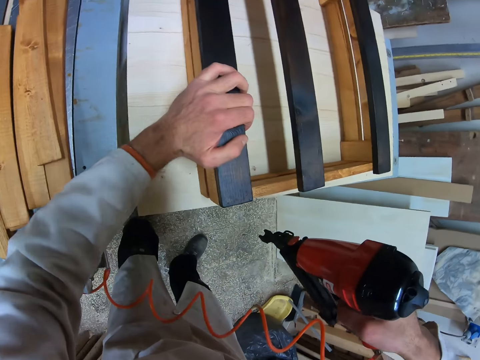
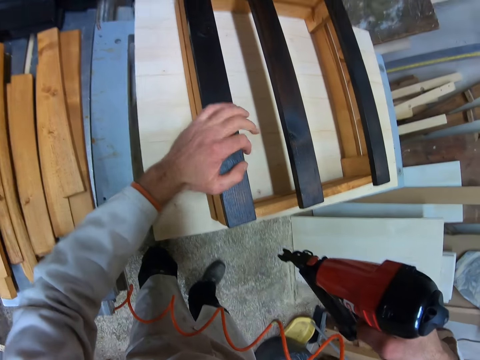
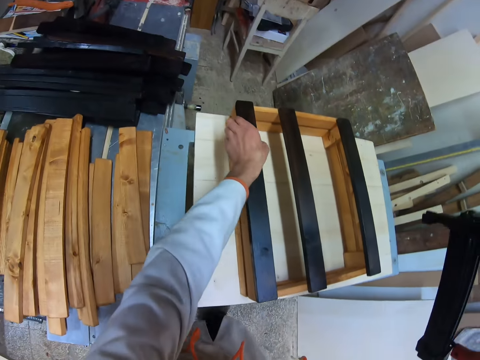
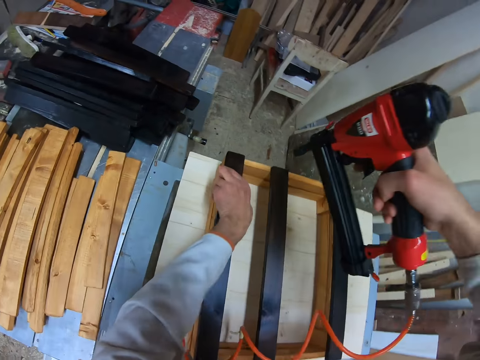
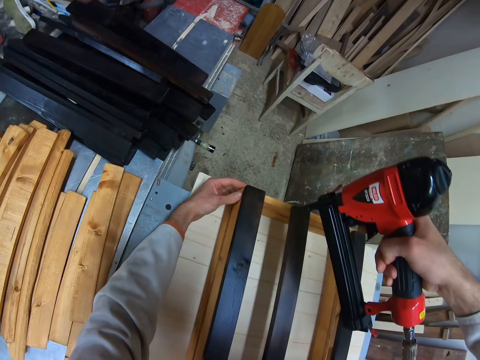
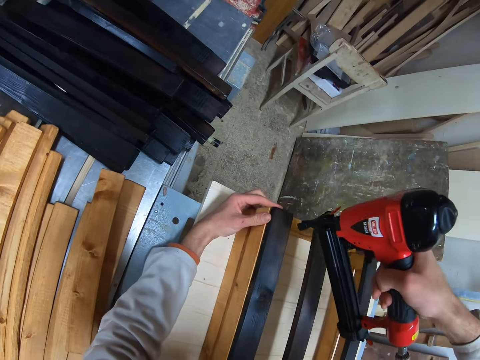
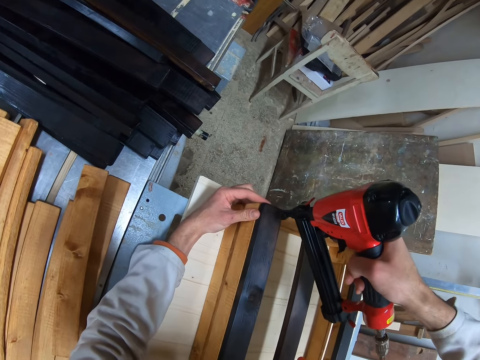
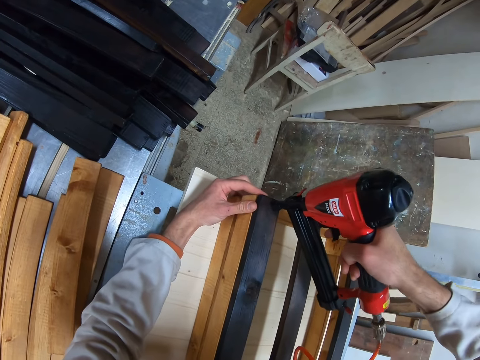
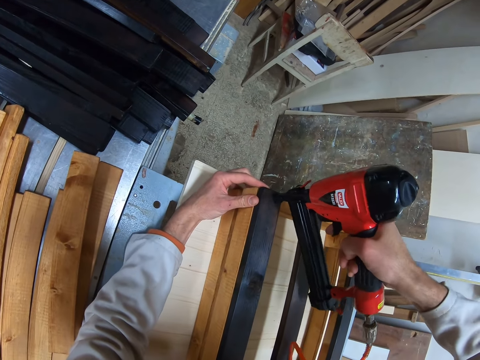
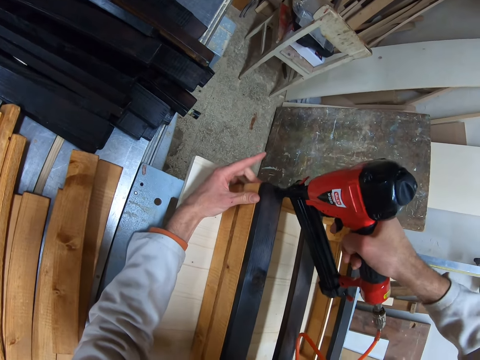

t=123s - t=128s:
The camera wearer holds the furniture. He adjusts the piece of wood on the wooden frame with his left hand. He drives a nail in the piece of wood on the wooden frame with the power nail gun in his right hand.

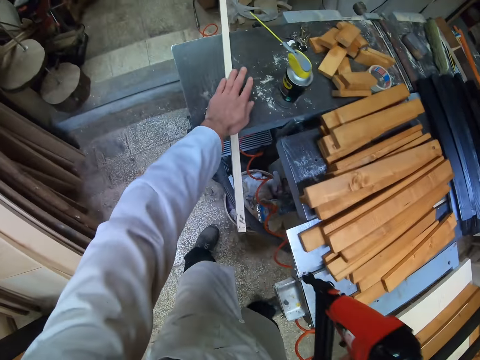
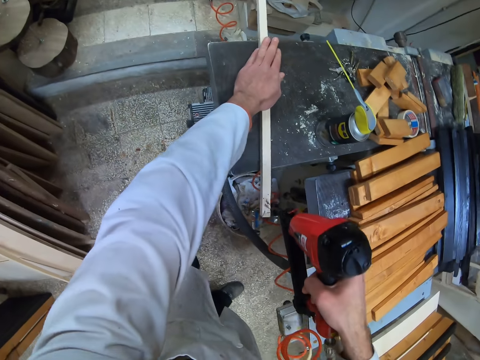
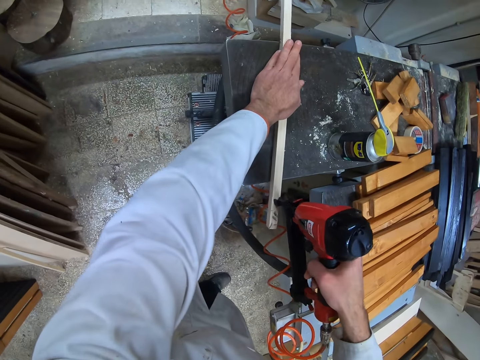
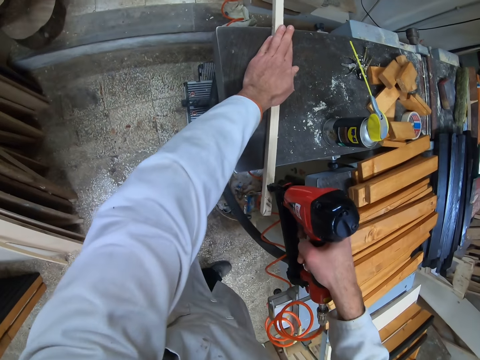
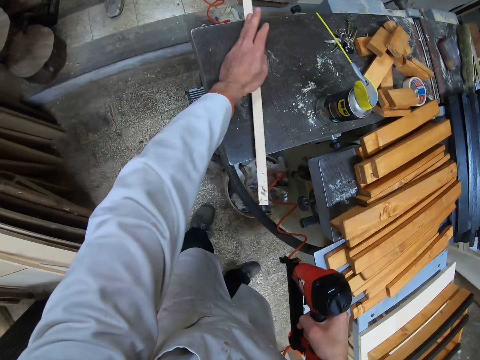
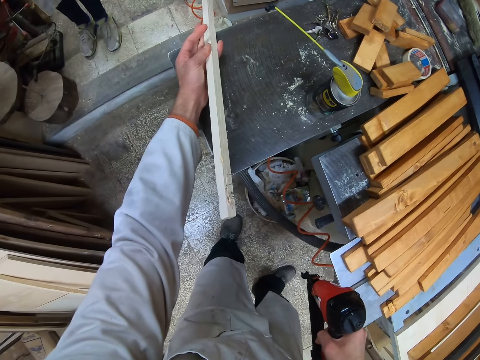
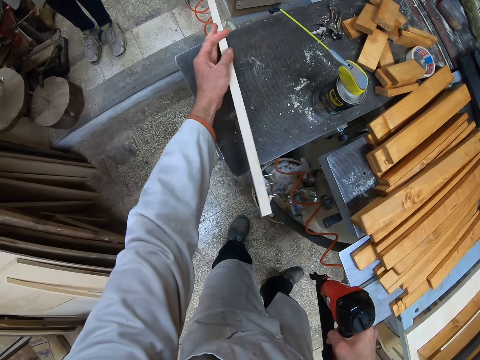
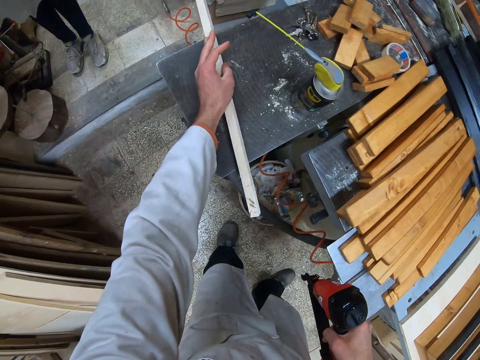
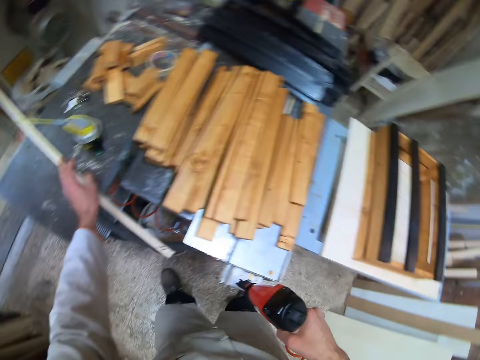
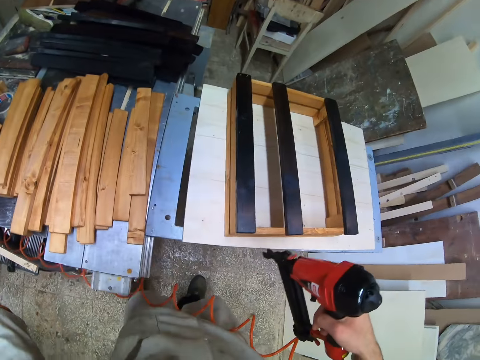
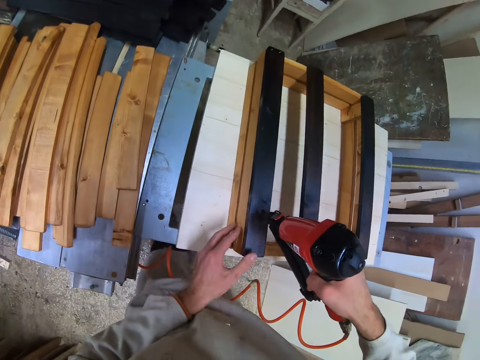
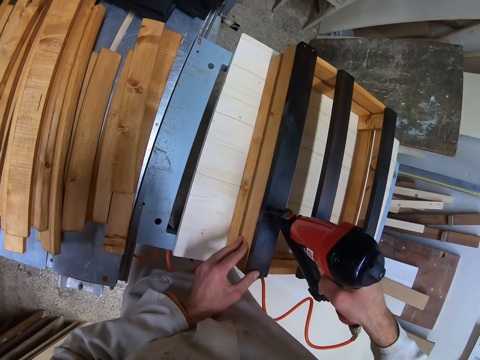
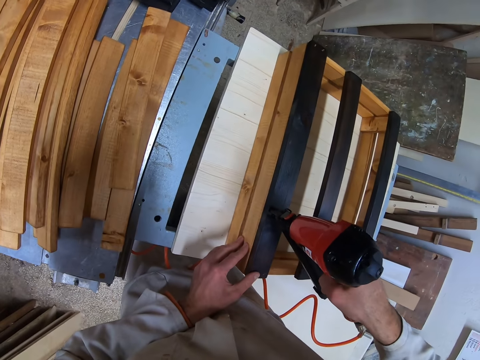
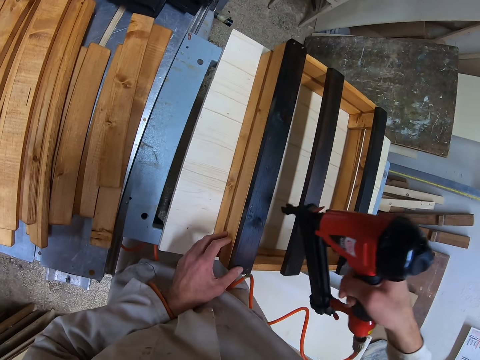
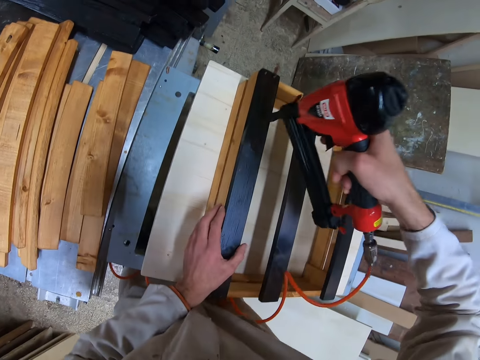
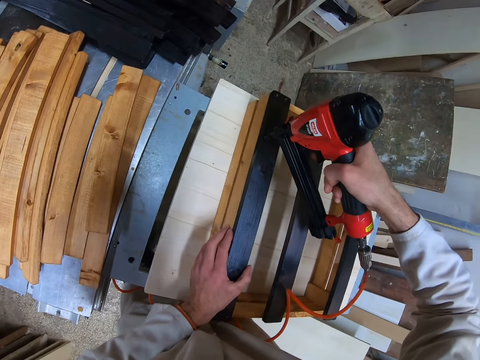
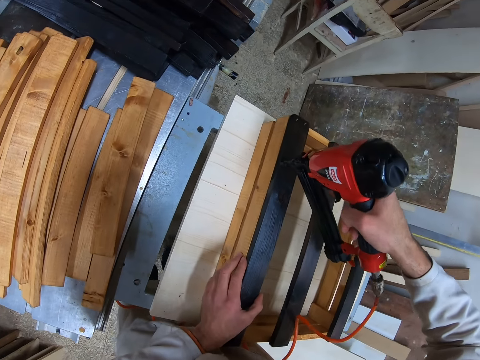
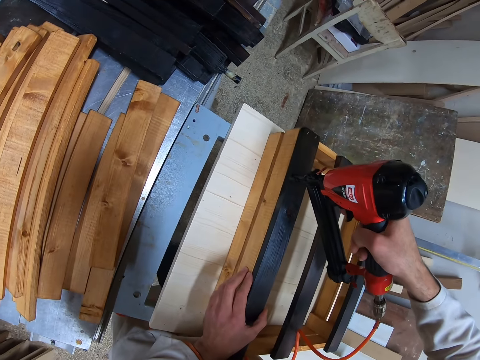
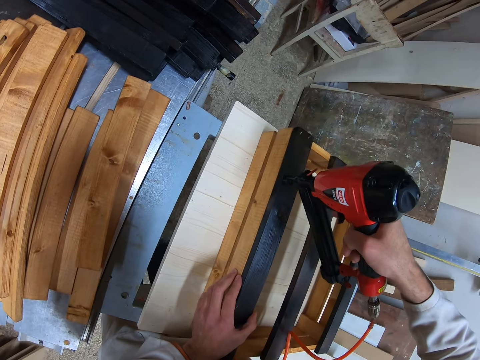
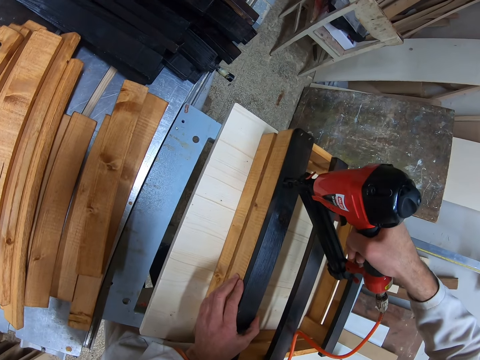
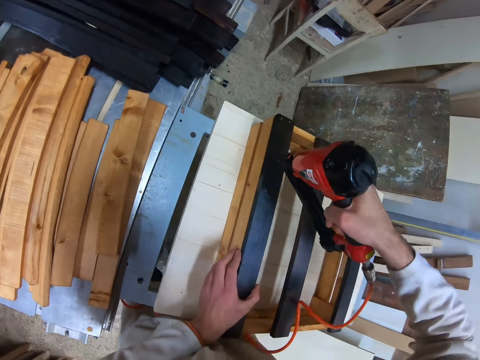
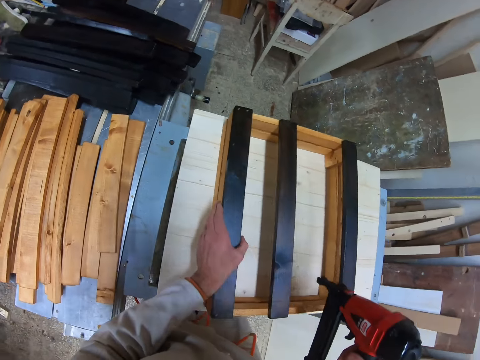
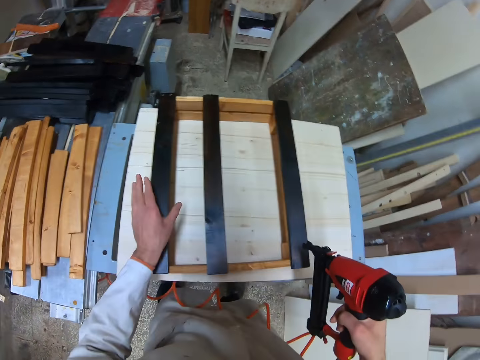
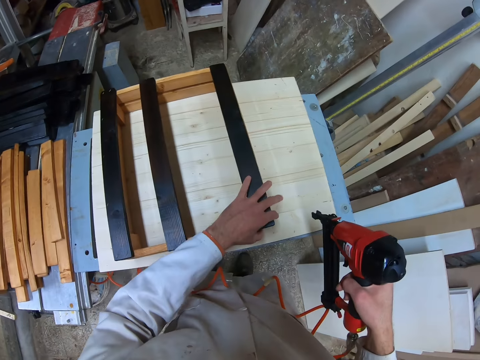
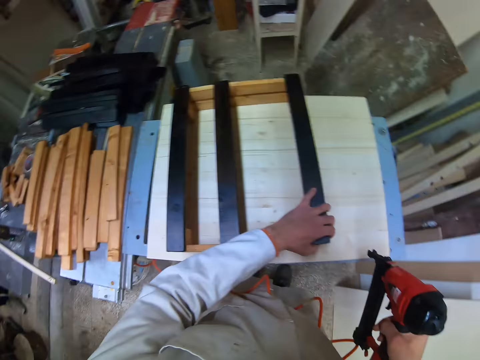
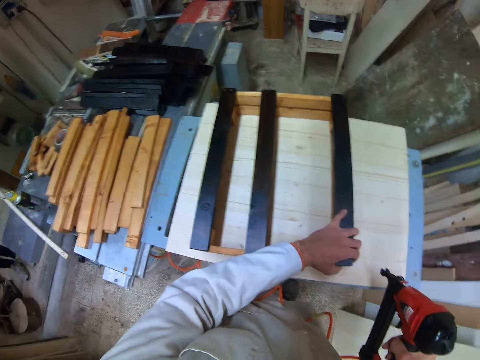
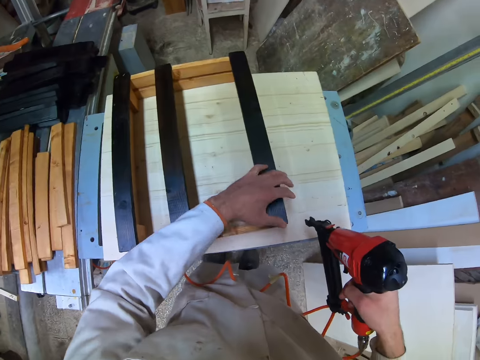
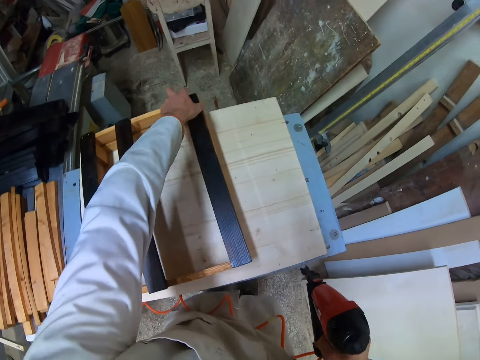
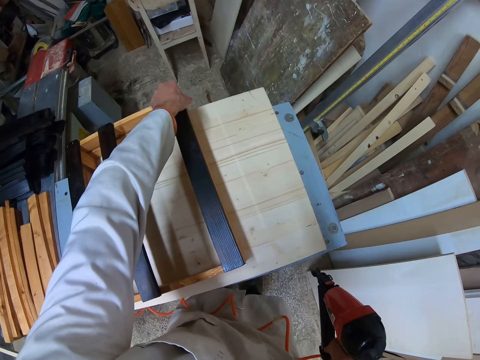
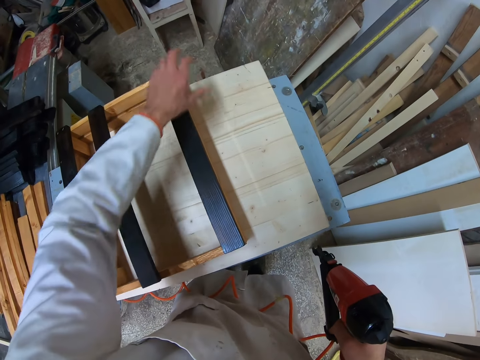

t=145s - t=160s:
The camera wearer turns around the room. He moves a rod or piece of wood. He touches the piece of wood on the table with his left hand. He drives a nail in the piece of wood with the power nail gun in his right hand. He lifts the piece of wood on the table with his left hand. He looks at the rod. He drops the piece of wood in his left hand on the table. He drives a nail in the piece of wood on the wooden frame with the power nail gun in his right hand. He places his left hand on the wooden frame on the table. He looks at the furniture. He removes his left hand from the wooden frame on the table. He removes his left hand from the wooden frame on the table again.

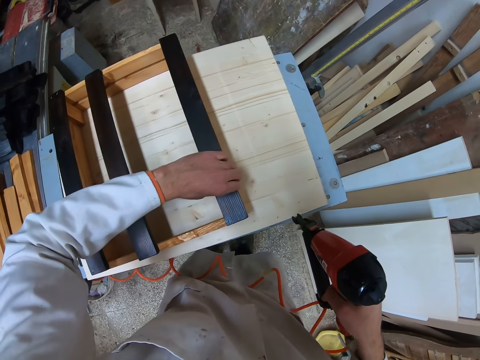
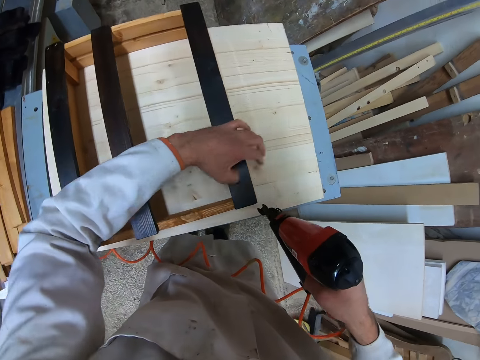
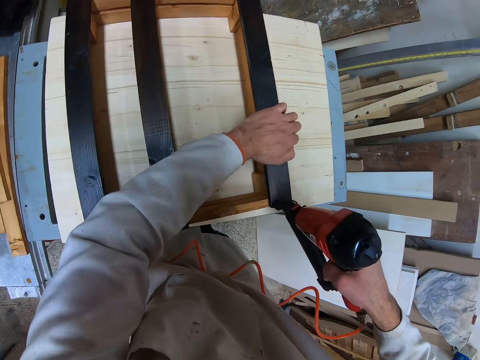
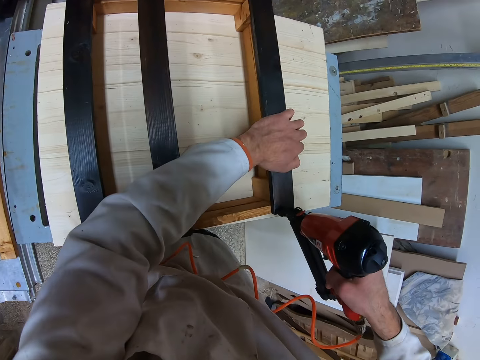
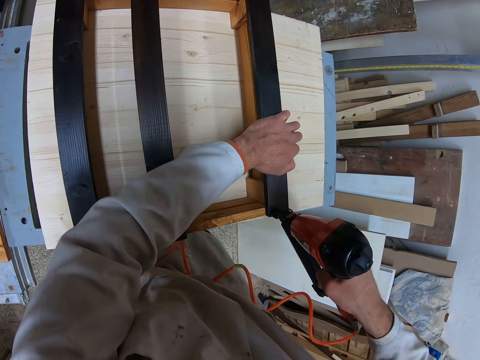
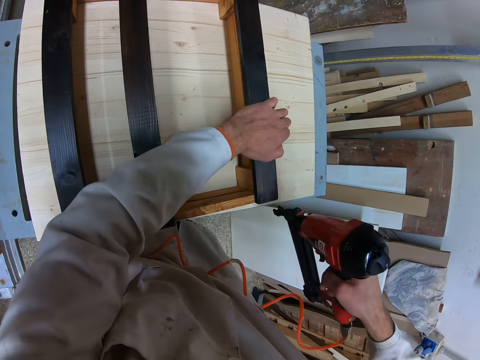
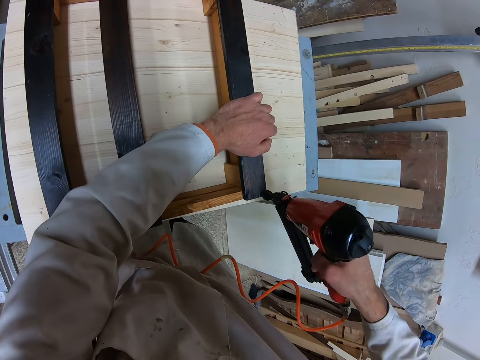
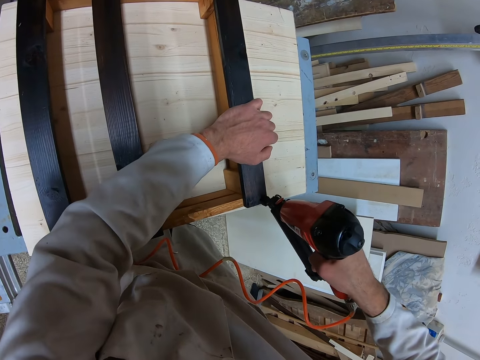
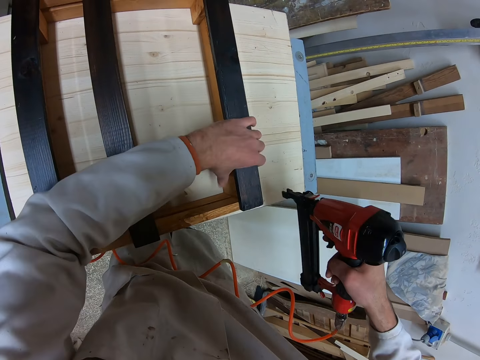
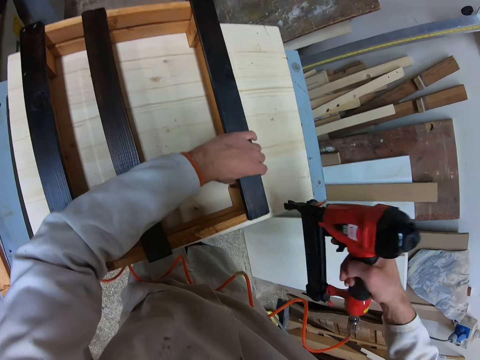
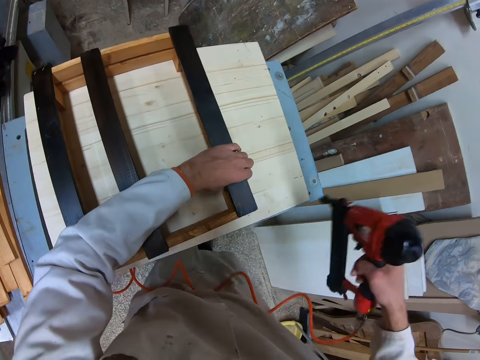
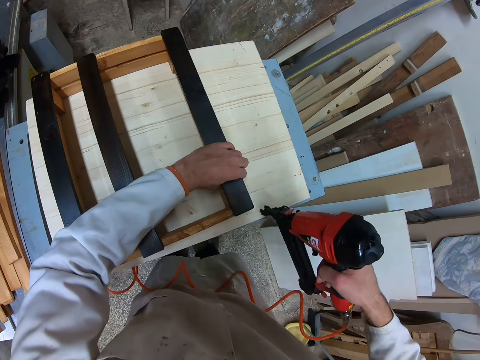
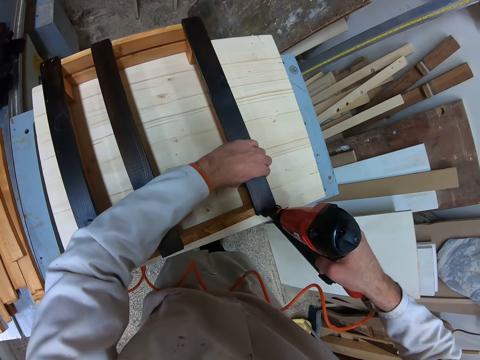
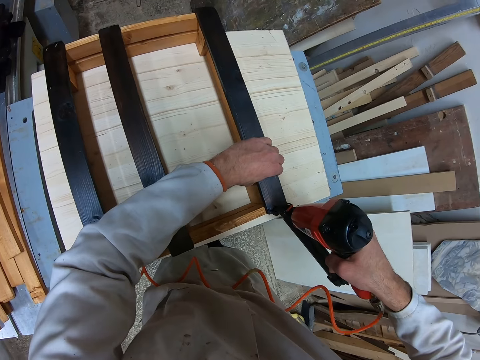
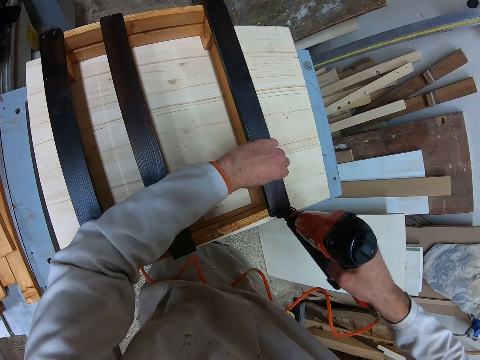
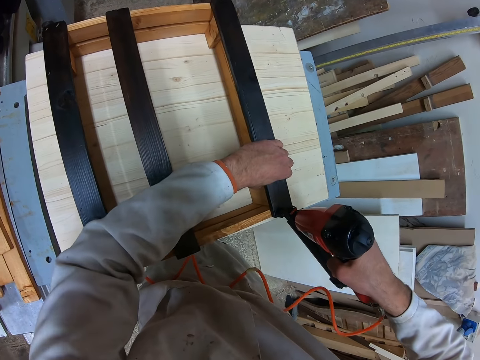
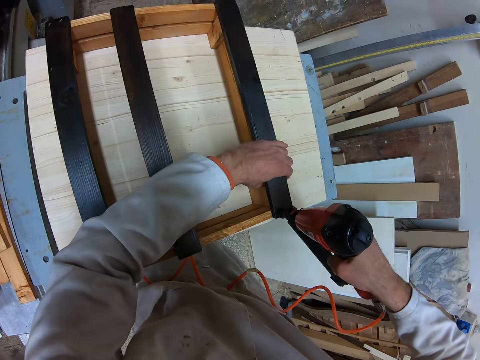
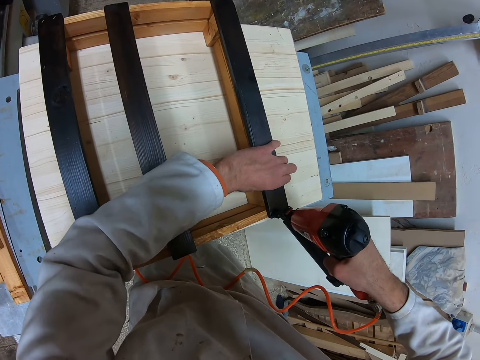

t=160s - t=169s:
The camera wearer adjusts the piece of wood on the wooden frame with his left hand. He drills the furniture. He drives a nail in the piece of wood on the wooden frame with the power nail gun in his right hand. He adjusts the piece of wood on the wooden frame with his left hand. He drives a nail in the piece of wood on the wooden frame with the power nail gun in his right hand.
